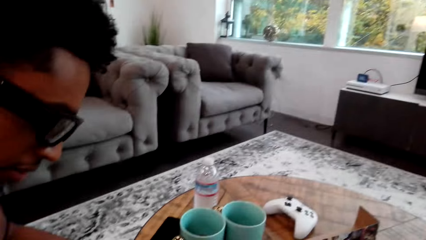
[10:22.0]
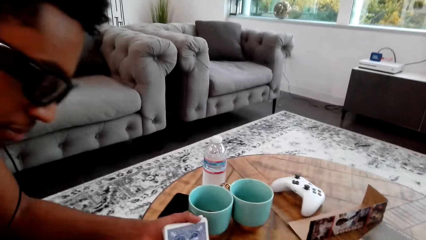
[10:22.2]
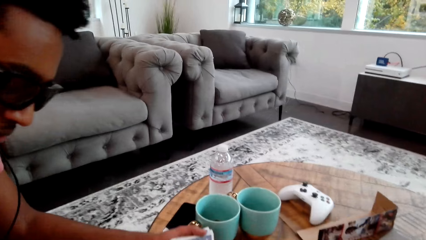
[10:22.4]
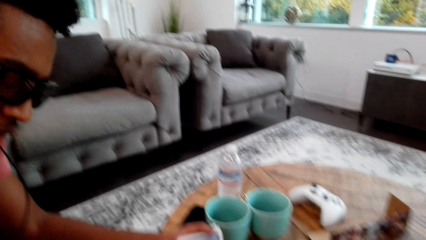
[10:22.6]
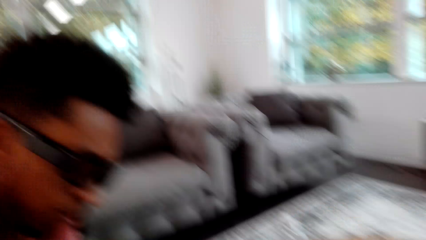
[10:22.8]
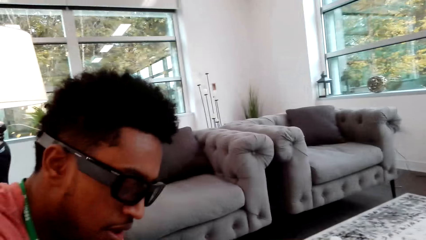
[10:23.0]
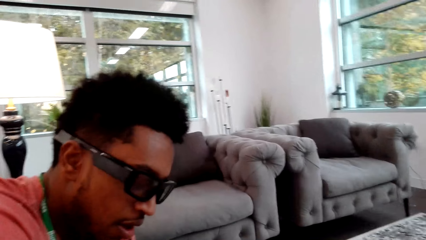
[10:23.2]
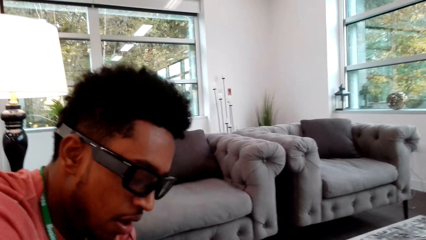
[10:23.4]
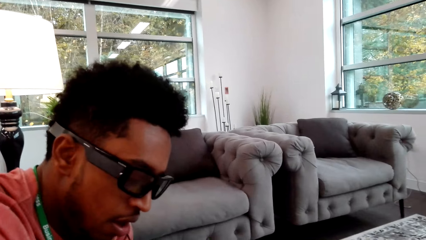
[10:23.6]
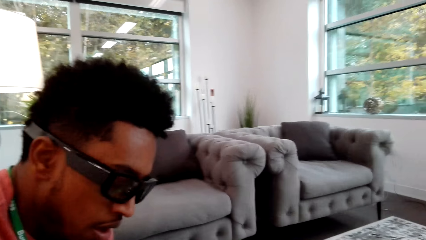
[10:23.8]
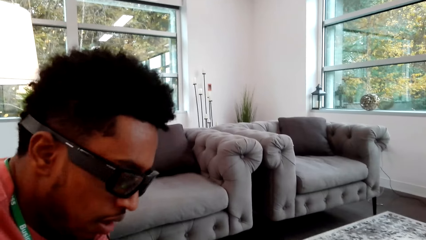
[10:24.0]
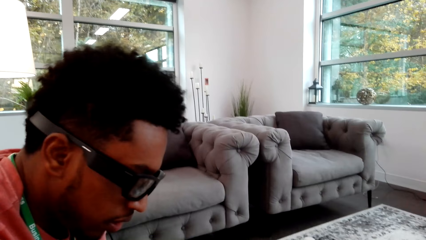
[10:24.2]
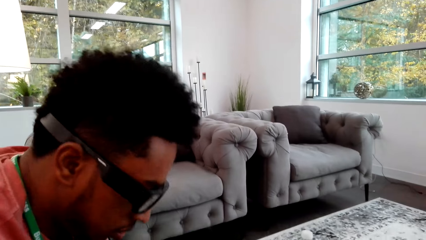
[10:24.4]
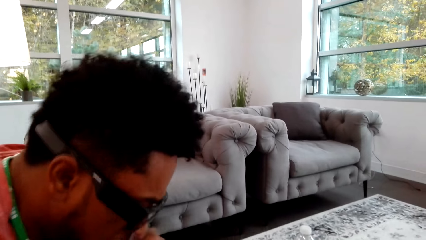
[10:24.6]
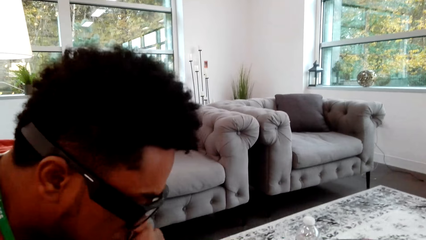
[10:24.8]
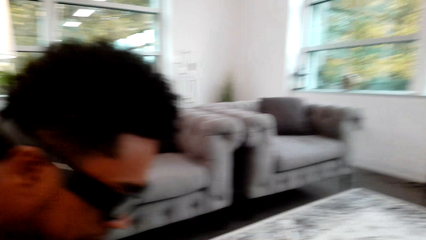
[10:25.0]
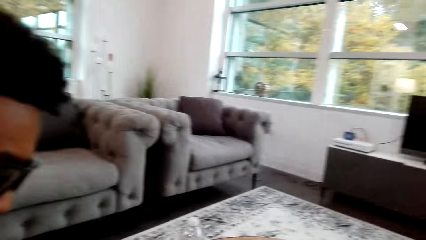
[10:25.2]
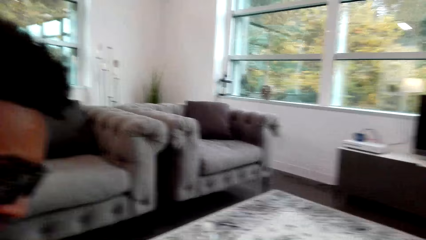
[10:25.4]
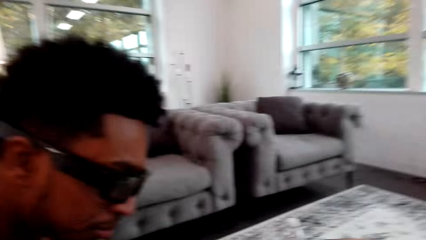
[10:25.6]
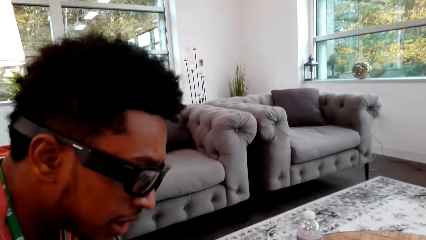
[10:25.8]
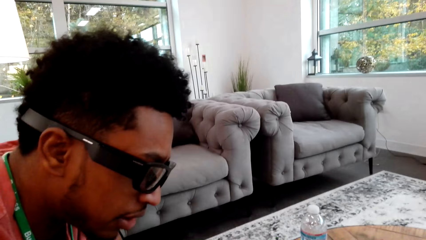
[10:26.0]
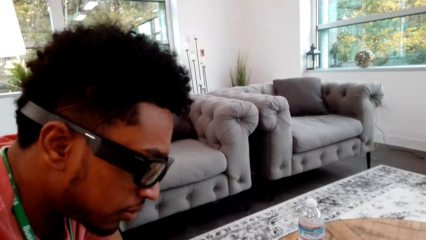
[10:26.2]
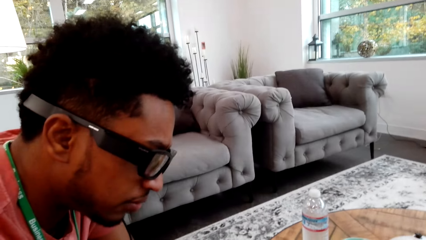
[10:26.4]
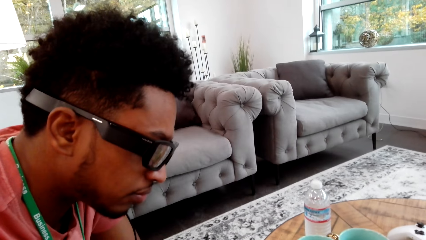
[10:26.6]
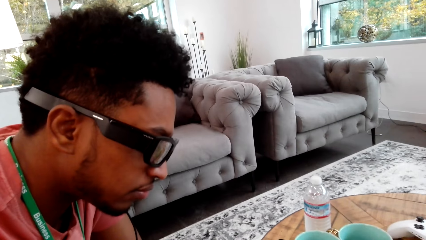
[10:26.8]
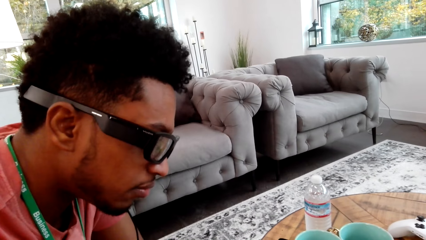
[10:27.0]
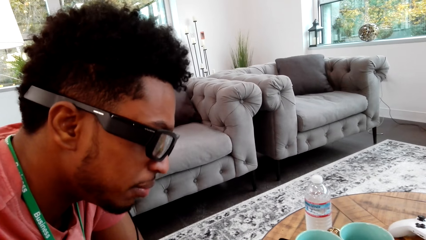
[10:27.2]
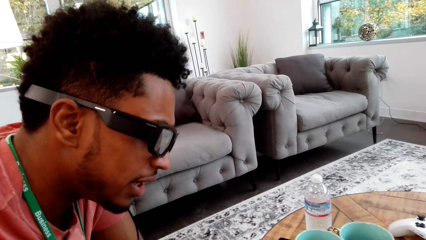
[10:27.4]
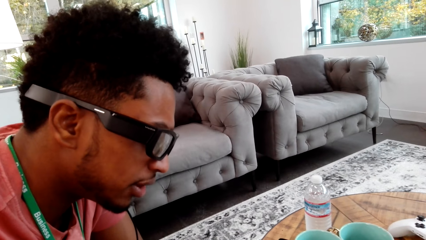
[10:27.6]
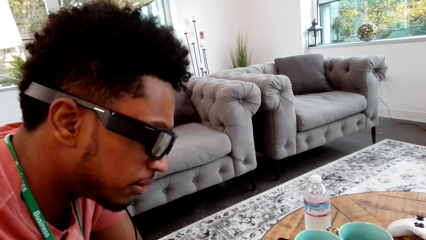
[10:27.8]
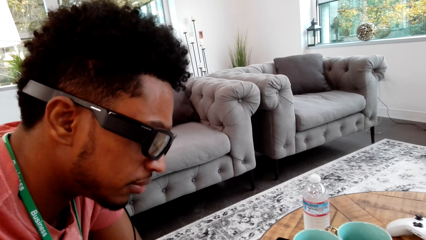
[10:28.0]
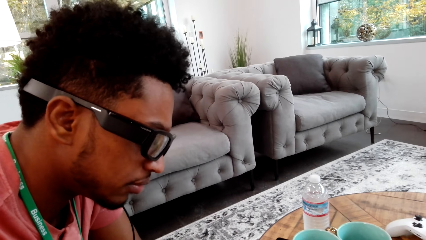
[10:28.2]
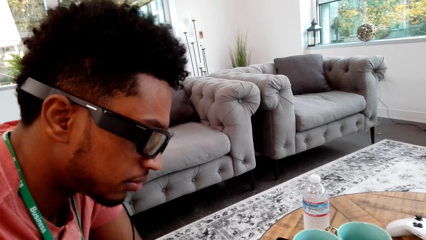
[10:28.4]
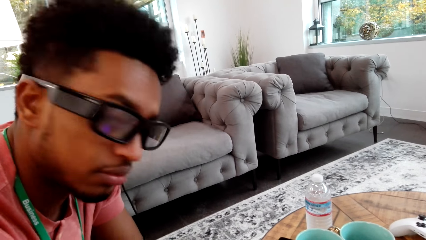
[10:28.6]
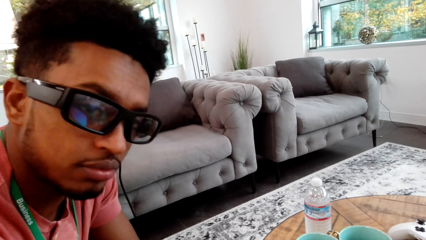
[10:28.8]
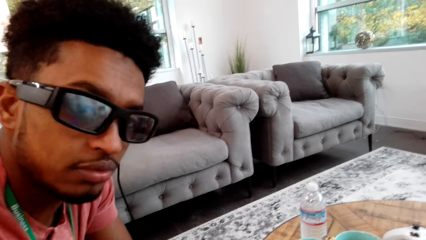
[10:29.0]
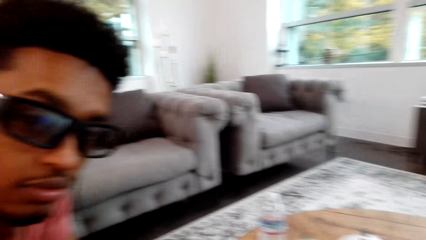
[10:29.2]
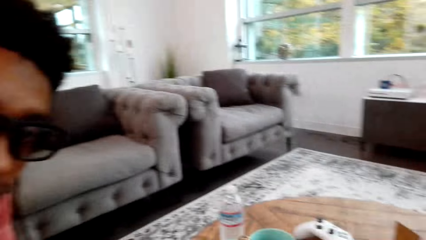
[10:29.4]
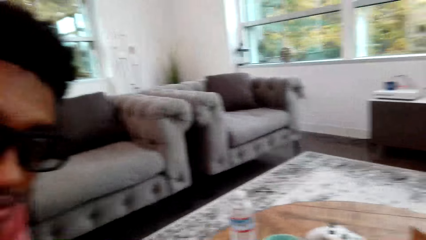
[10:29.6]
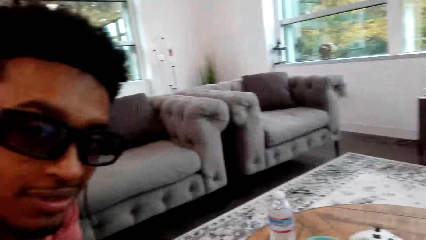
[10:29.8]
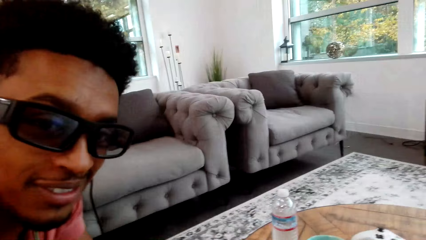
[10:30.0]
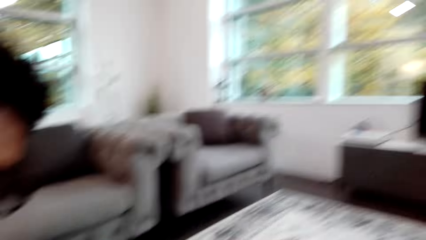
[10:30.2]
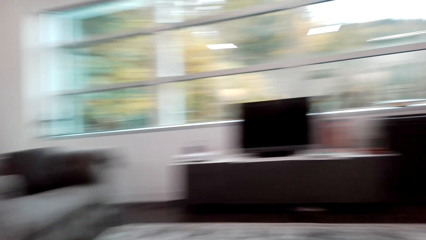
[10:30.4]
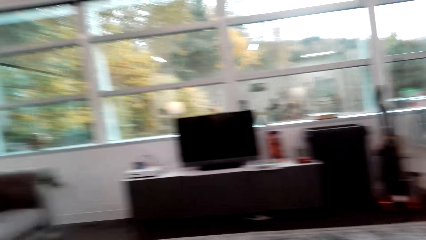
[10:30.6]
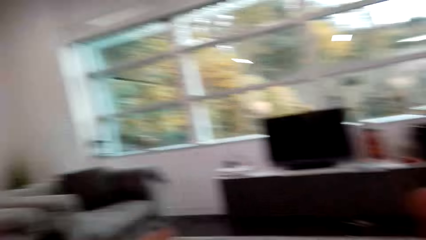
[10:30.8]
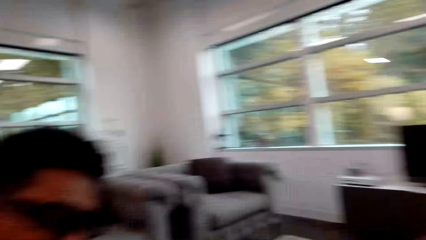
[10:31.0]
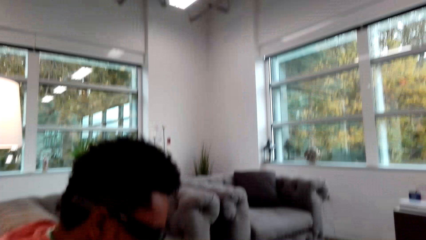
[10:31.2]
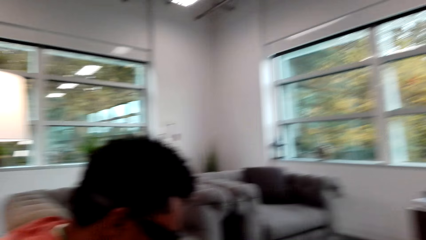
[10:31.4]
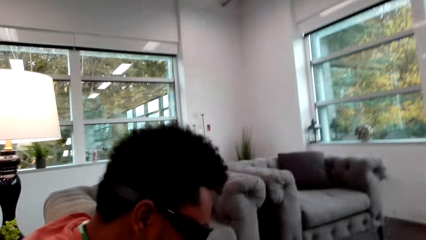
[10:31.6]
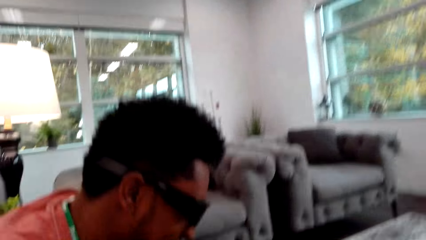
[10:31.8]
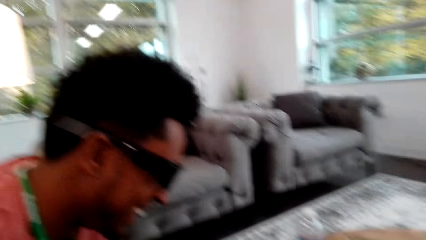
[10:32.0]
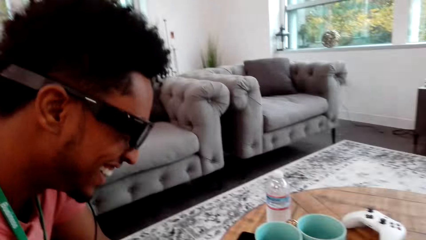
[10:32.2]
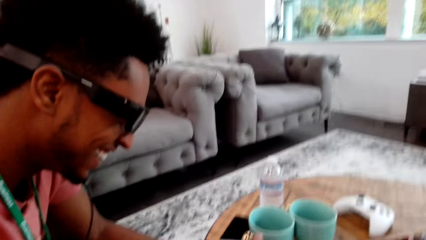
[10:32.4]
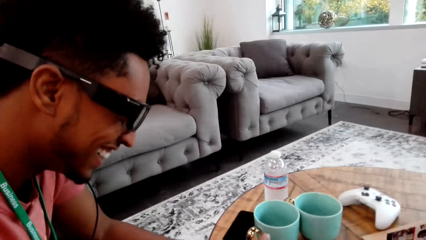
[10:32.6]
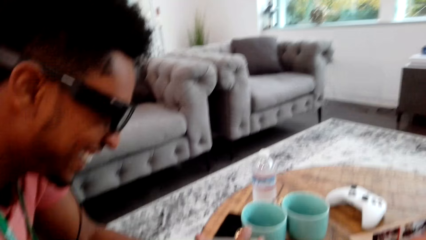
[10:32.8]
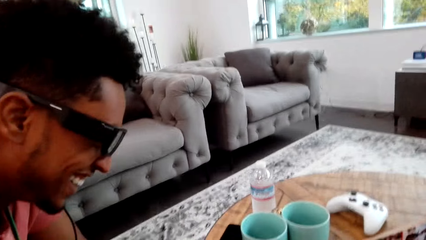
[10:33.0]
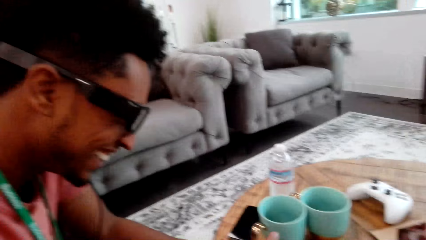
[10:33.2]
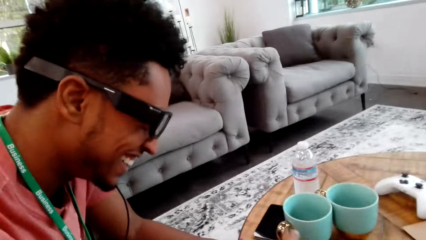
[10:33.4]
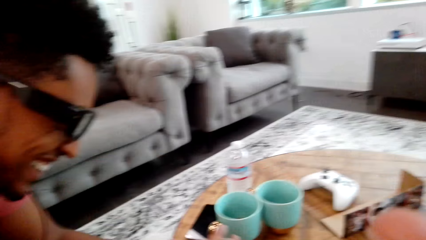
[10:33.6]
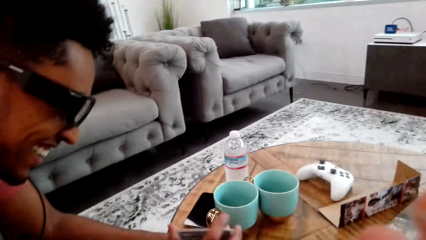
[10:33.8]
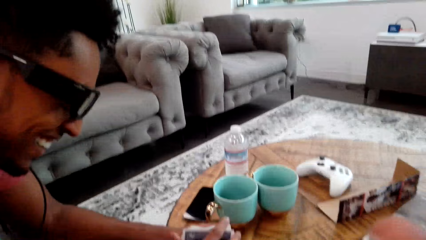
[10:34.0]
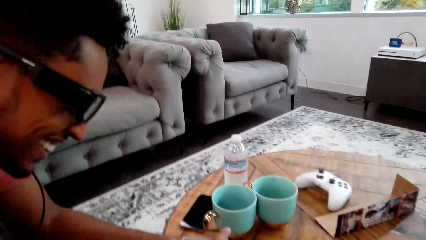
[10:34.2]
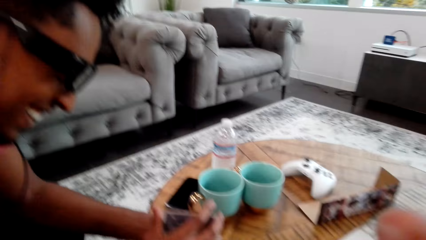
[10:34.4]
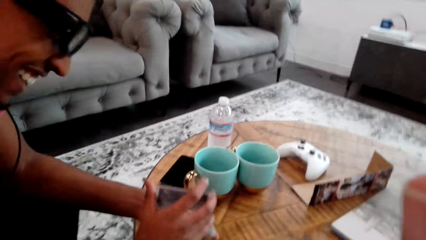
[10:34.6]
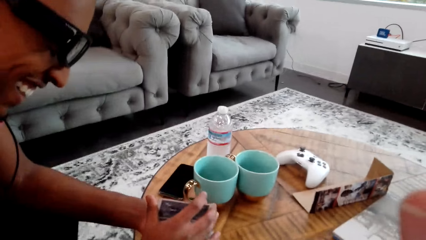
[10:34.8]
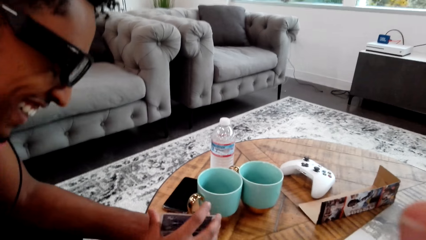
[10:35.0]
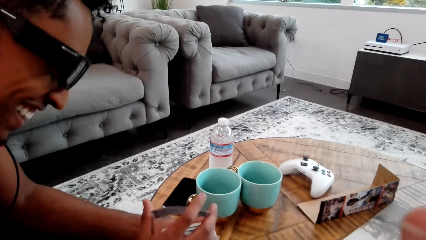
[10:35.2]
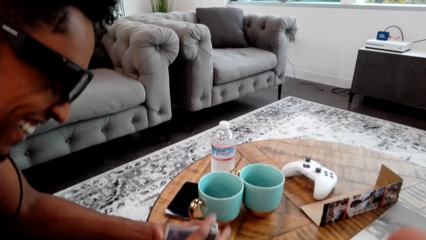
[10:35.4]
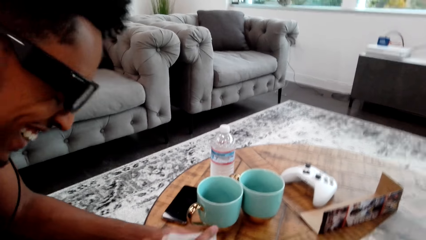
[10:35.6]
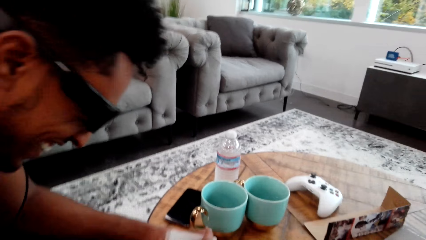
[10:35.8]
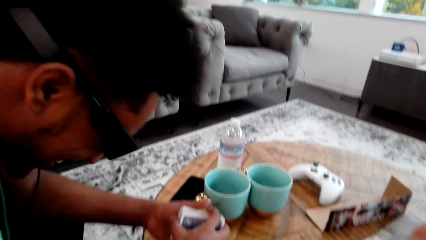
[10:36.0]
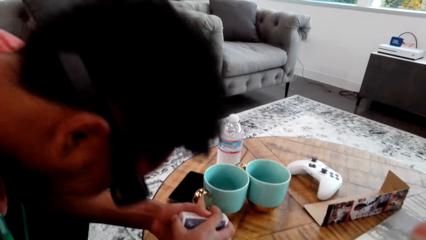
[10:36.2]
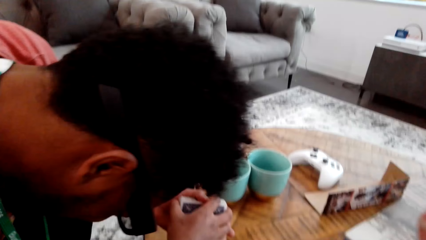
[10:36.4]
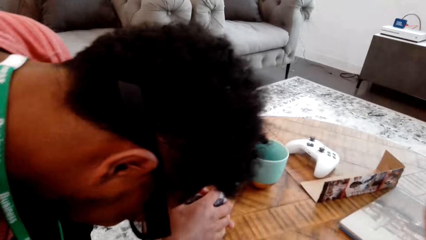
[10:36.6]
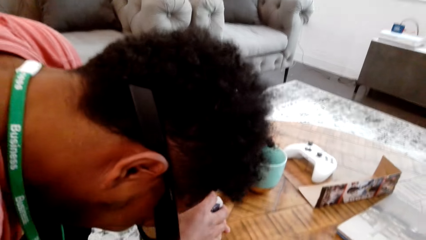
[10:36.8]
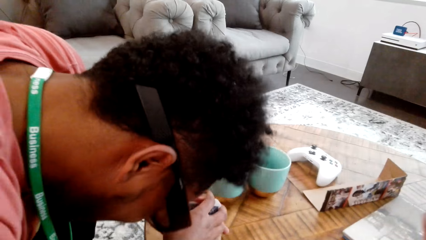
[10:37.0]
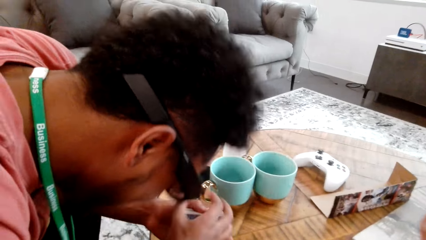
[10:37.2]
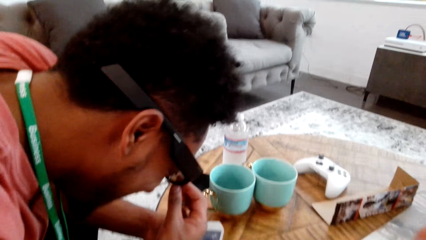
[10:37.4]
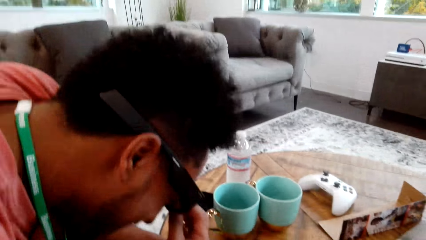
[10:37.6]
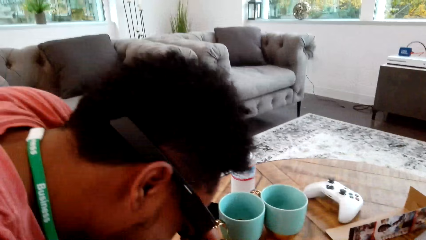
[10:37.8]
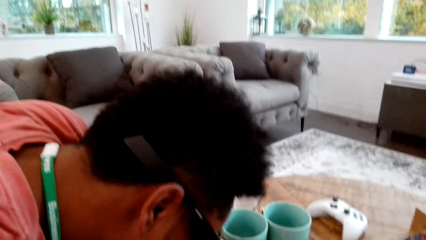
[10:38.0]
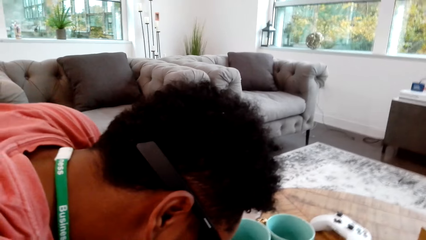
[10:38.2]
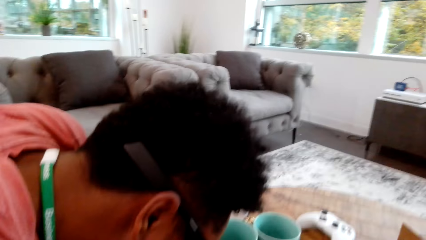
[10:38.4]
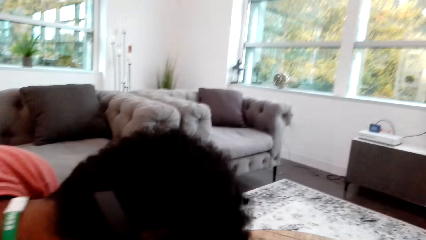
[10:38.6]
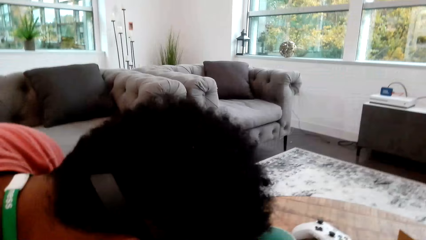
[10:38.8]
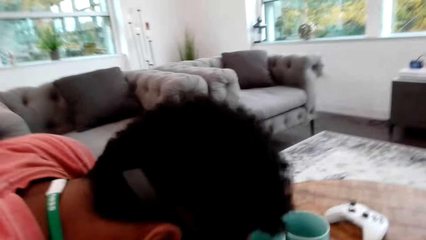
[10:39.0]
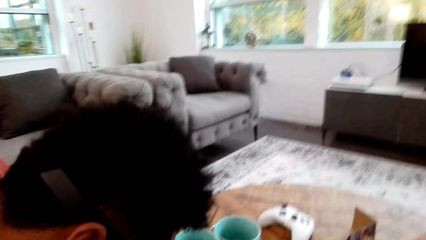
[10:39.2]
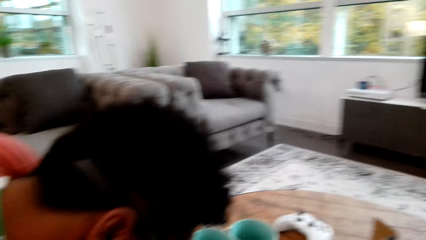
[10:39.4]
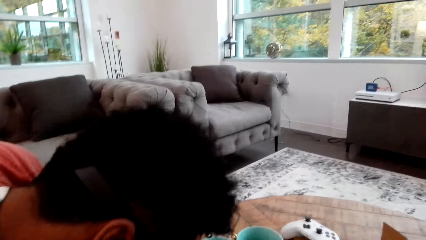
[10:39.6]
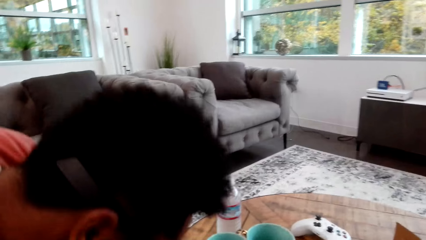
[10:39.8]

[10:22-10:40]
The camera wearer looks at a man. They talk with the man. The man shuffles cards. The man laughs.
